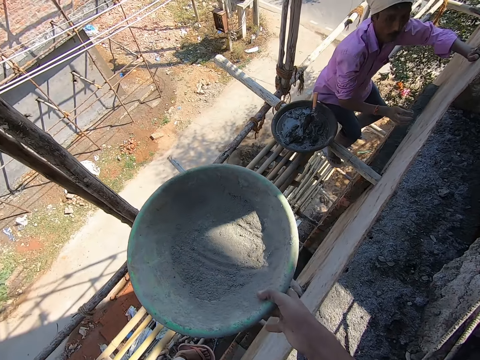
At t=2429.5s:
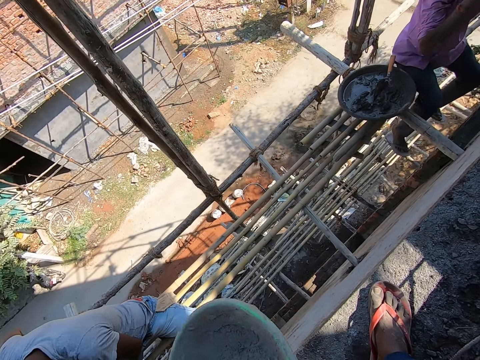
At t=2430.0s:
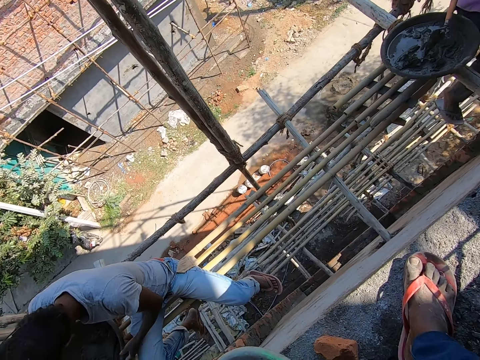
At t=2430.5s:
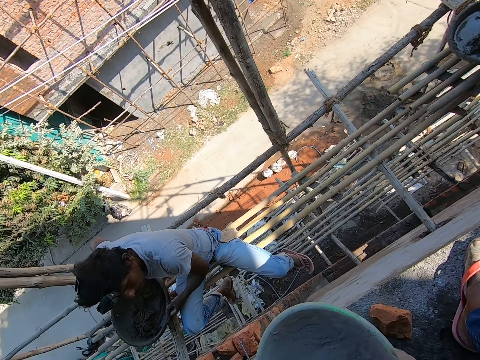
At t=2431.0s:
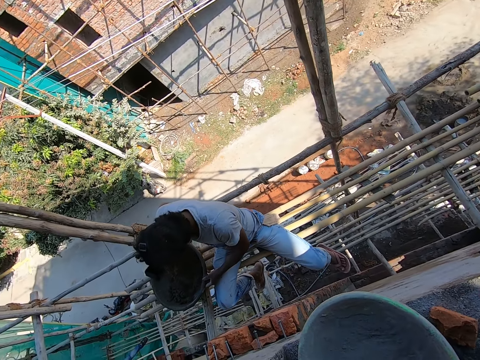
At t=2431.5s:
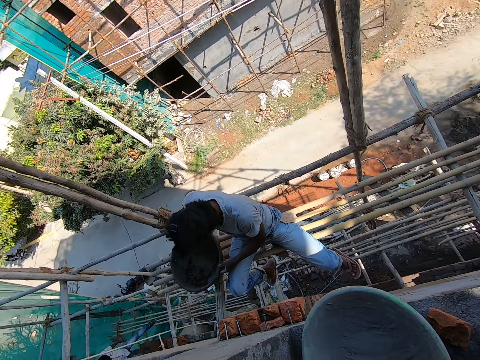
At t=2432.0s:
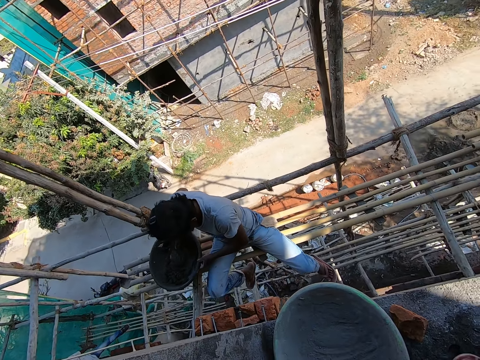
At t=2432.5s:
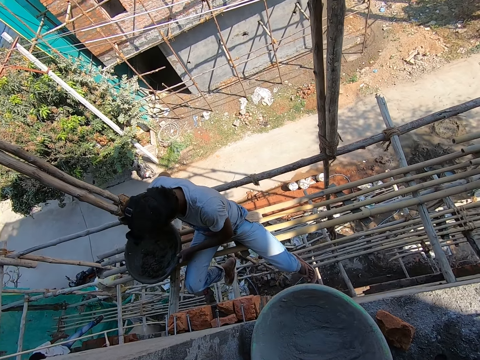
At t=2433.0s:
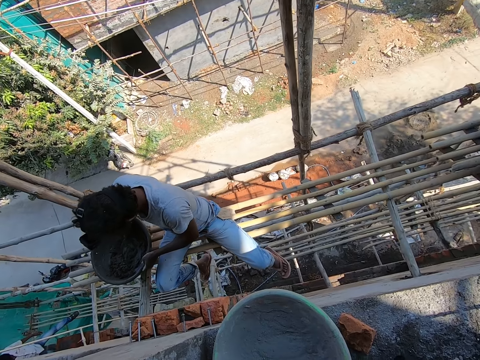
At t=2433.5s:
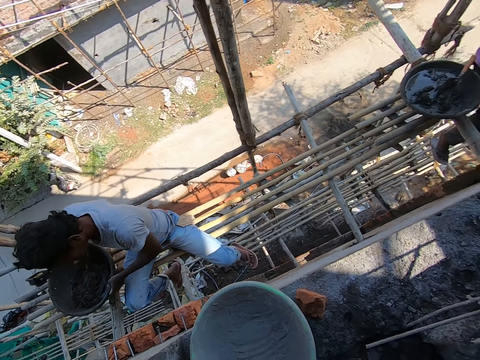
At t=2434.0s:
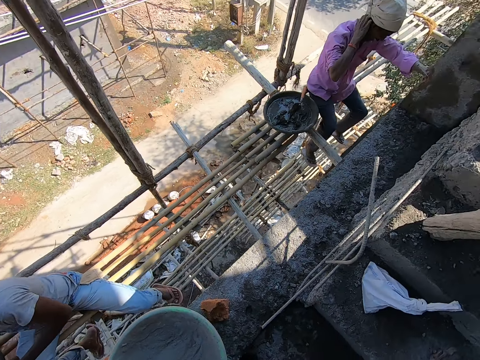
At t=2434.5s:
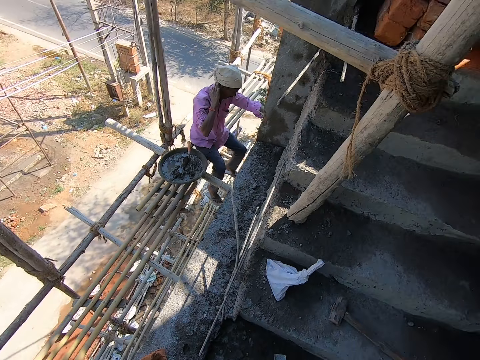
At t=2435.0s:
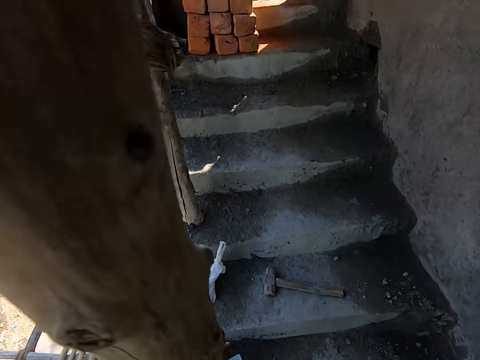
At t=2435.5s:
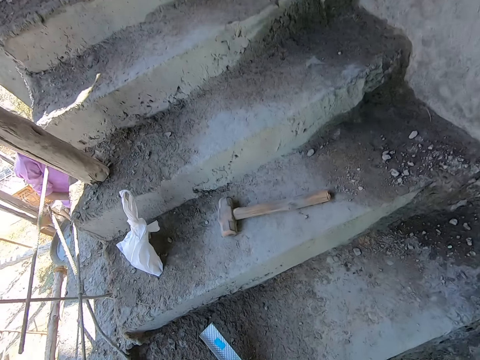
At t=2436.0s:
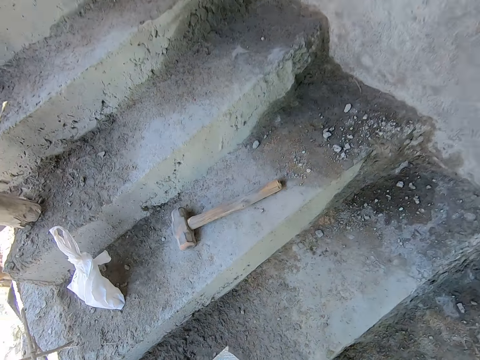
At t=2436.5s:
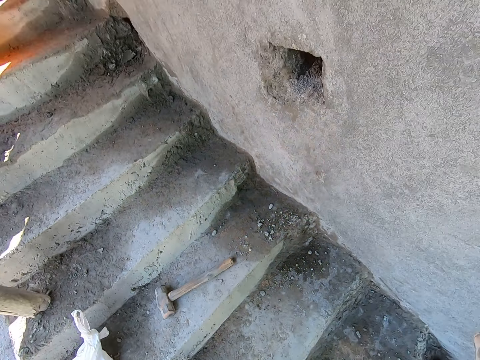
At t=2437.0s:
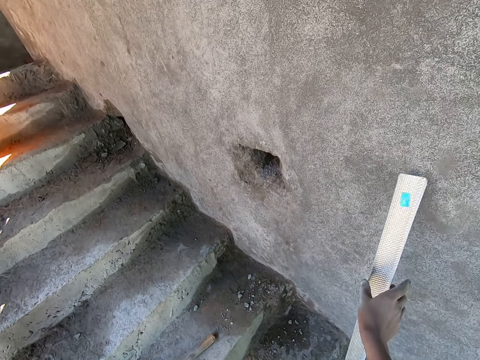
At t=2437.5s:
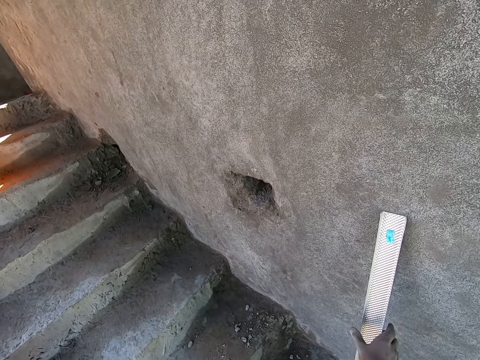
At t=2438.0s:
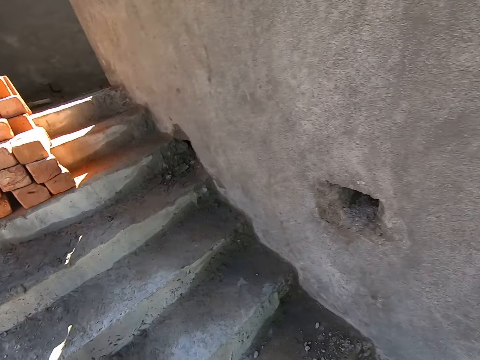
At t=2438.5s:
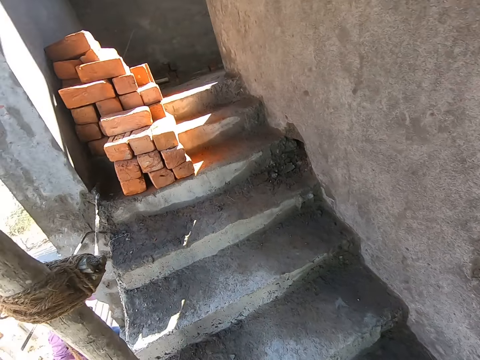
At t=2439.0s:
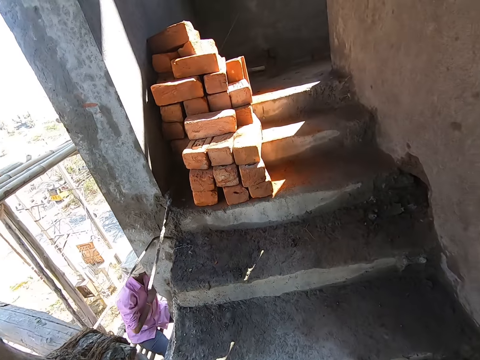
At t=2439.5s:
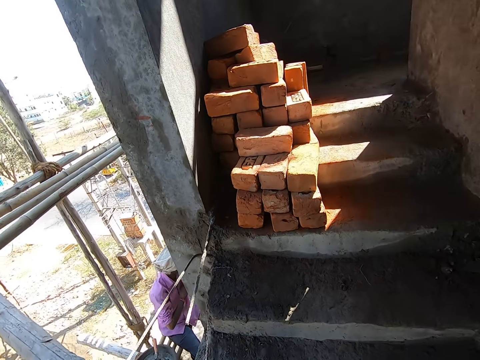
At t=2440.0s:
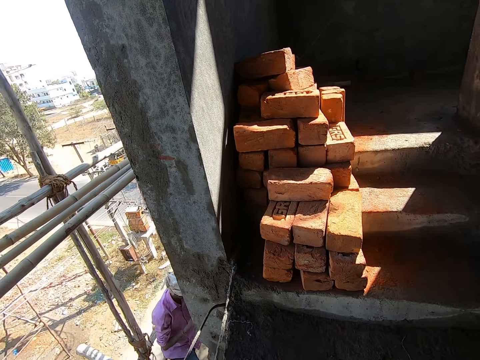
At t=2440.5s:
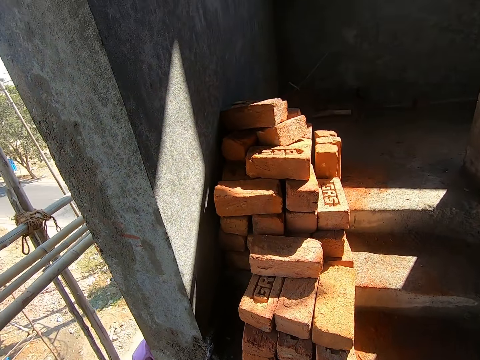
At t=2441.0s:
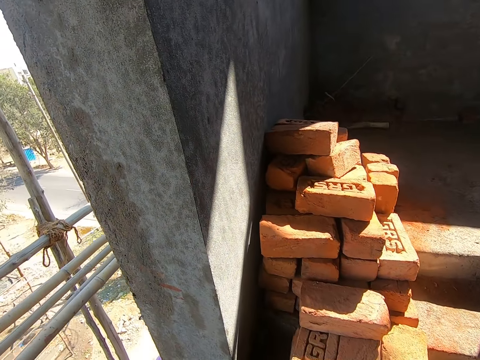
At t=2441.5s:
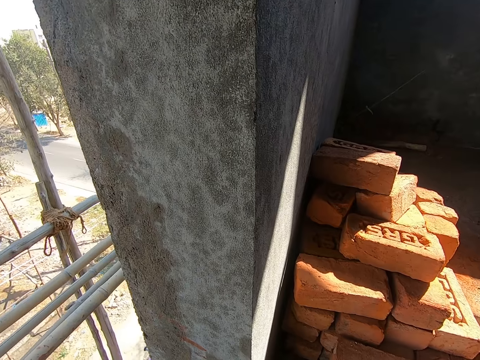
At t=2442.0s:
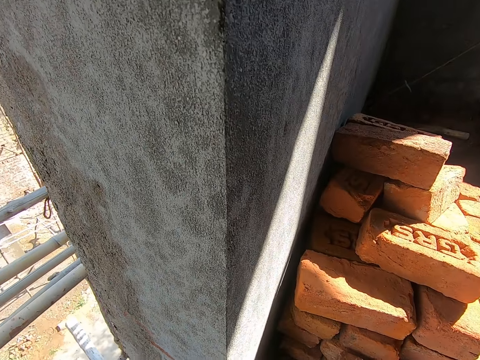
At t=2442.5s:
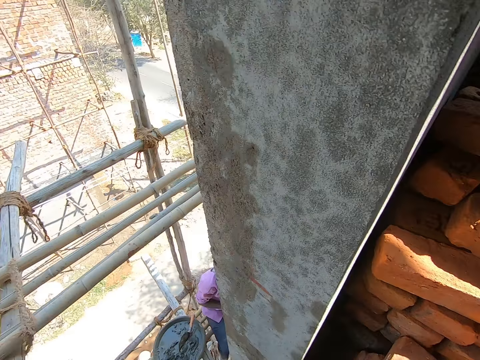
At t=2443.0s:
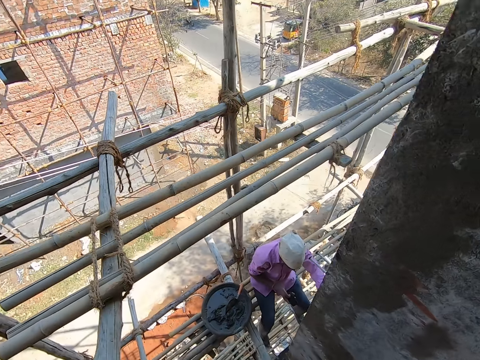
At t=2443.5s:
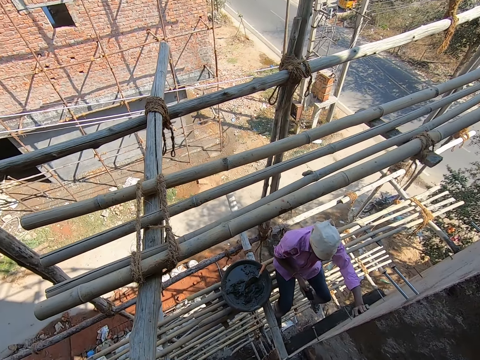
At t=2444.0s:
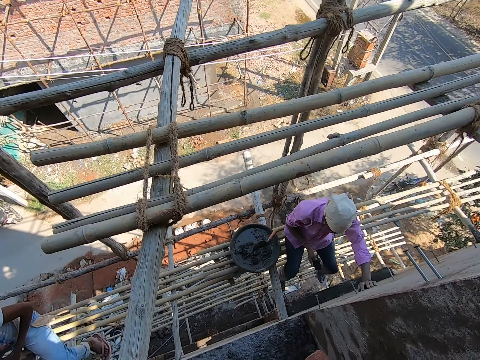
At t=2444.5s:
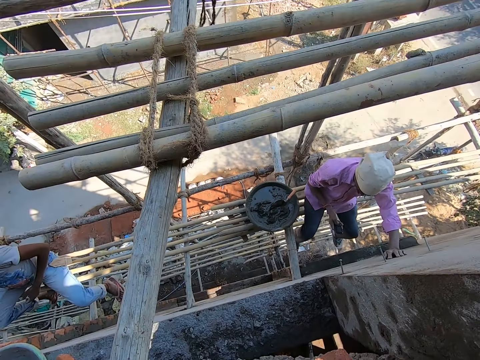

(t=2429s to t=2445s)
The camera wearer collects the pan or bowl from a man with his right hand. He shakes the bowl. He drops the pan in his right hand on the floor. Another man mixes the cement in the pan with the trowel in his right hand. The camera wearer picks a spirit level from the staircase in his right hand. He places the spirit level in his right hand on the wall of the building. He walks up the stairs in the building. The first man operates a phone in his right hand.

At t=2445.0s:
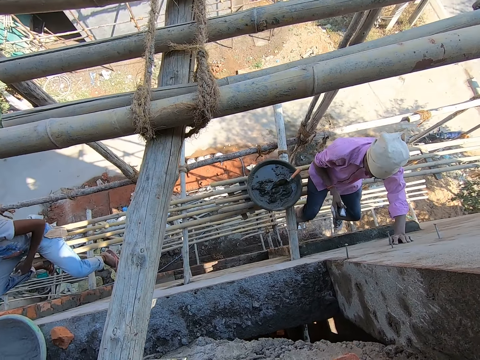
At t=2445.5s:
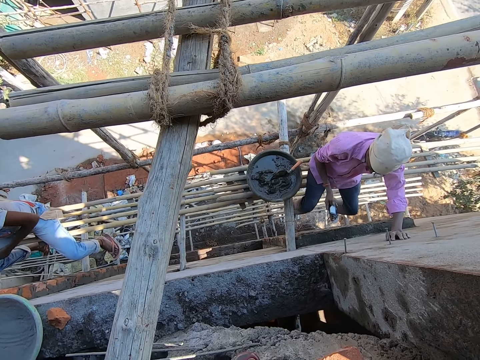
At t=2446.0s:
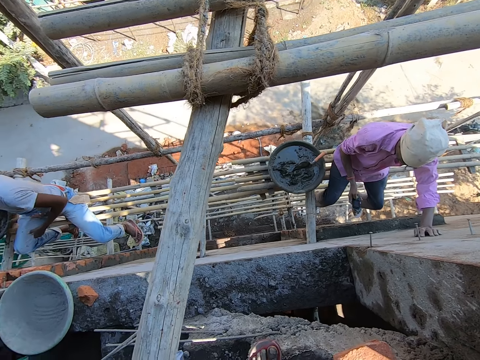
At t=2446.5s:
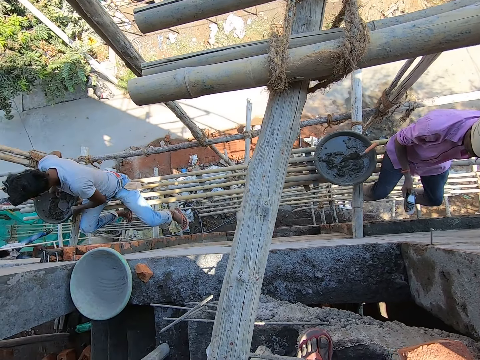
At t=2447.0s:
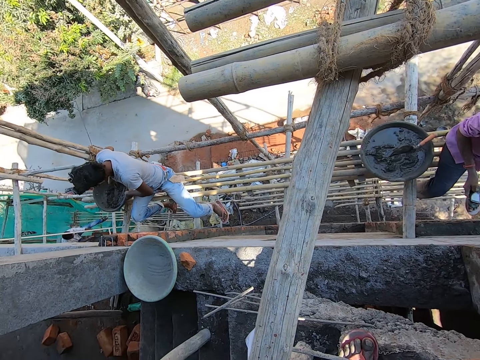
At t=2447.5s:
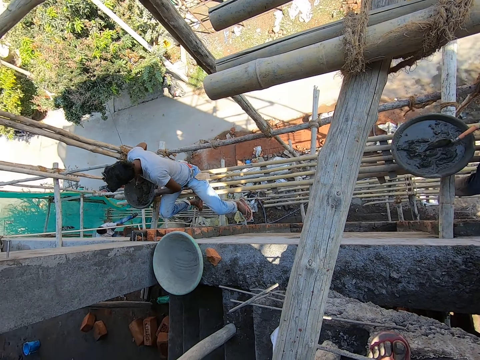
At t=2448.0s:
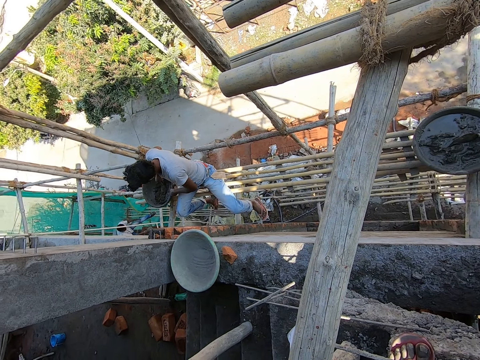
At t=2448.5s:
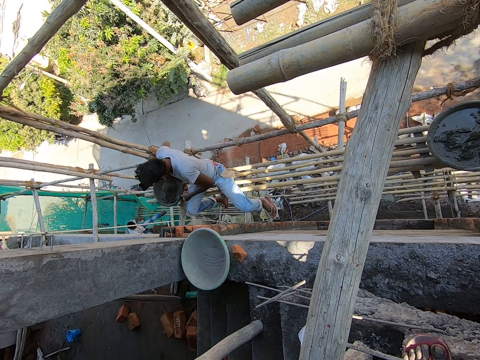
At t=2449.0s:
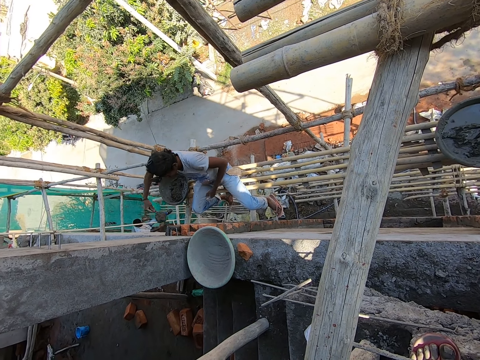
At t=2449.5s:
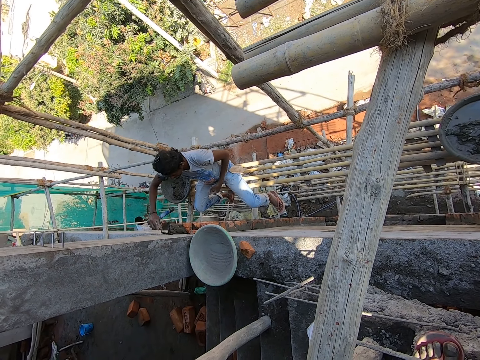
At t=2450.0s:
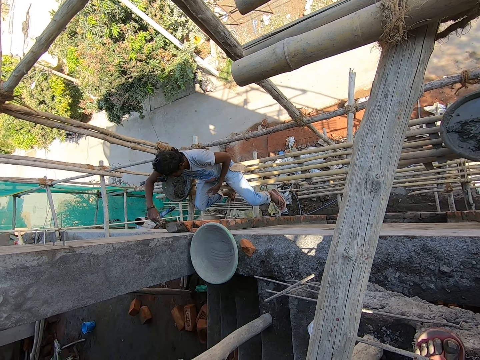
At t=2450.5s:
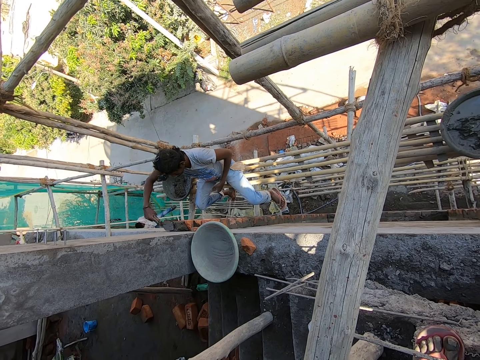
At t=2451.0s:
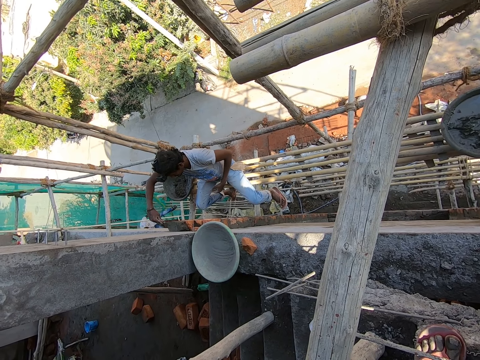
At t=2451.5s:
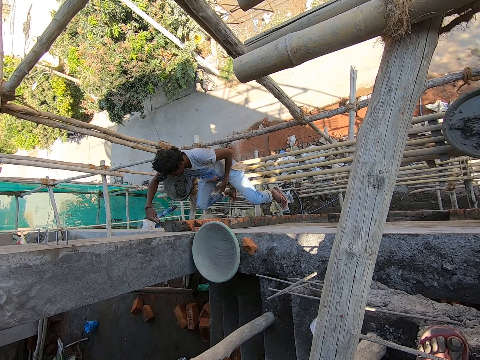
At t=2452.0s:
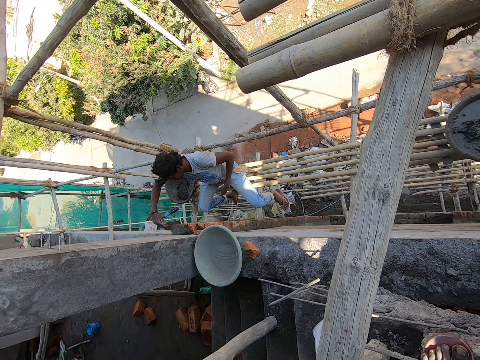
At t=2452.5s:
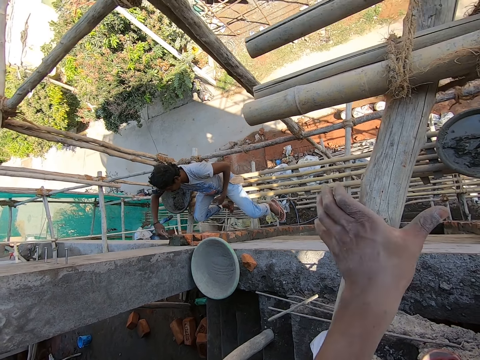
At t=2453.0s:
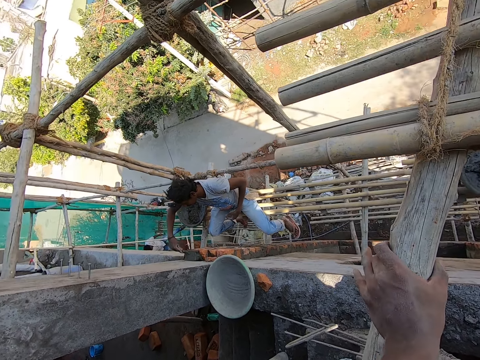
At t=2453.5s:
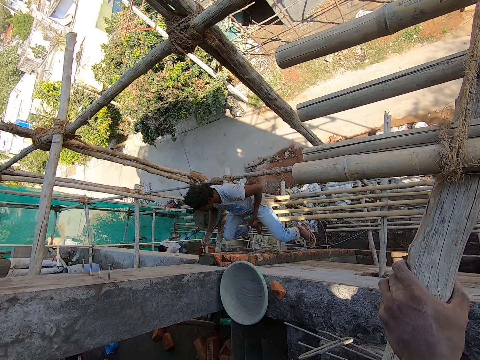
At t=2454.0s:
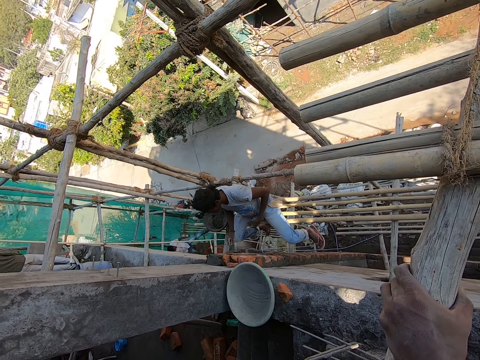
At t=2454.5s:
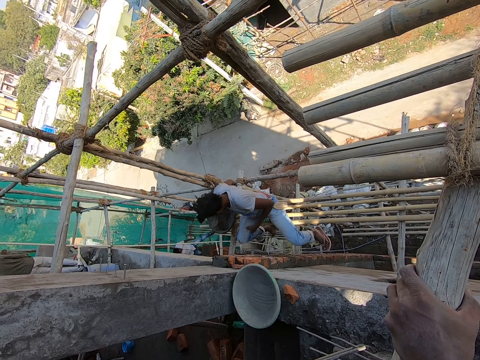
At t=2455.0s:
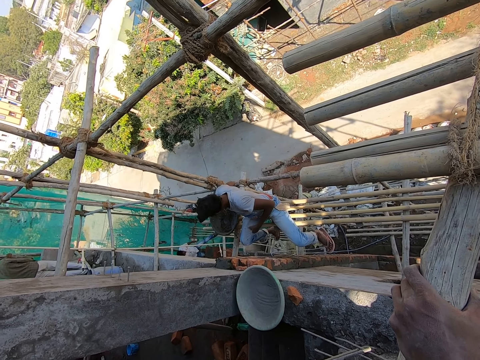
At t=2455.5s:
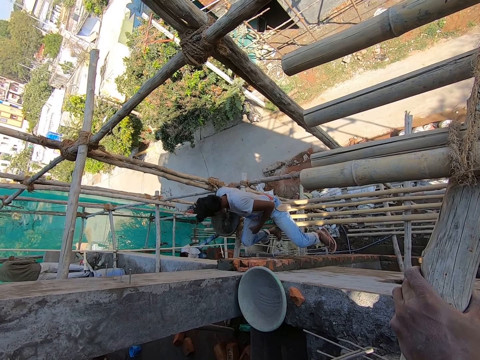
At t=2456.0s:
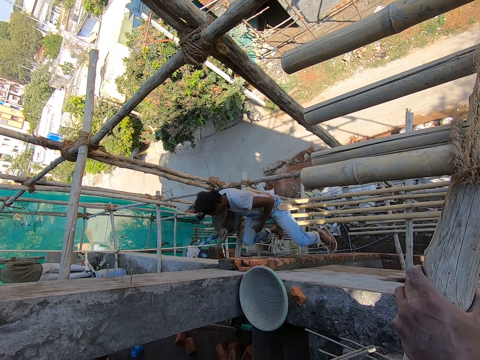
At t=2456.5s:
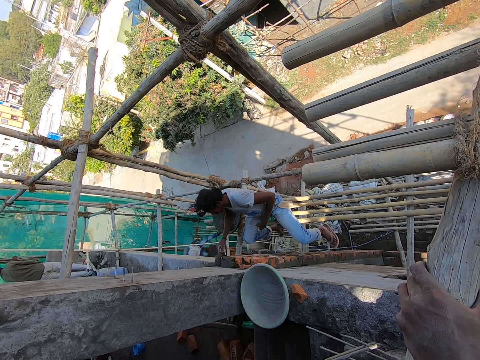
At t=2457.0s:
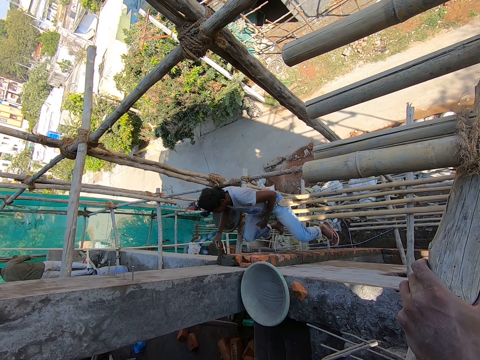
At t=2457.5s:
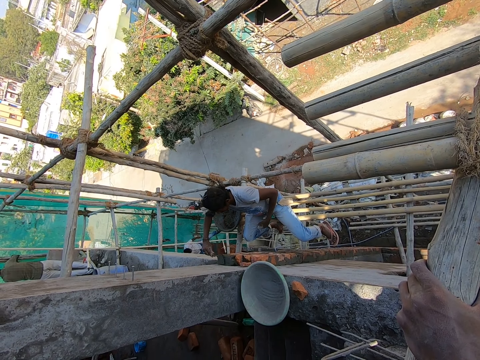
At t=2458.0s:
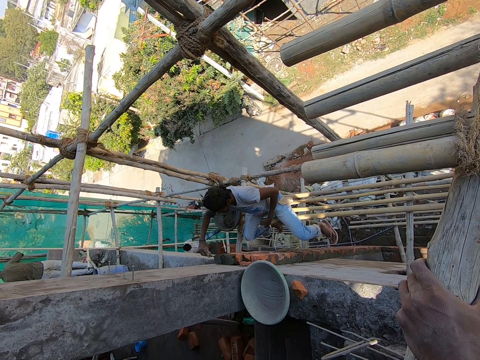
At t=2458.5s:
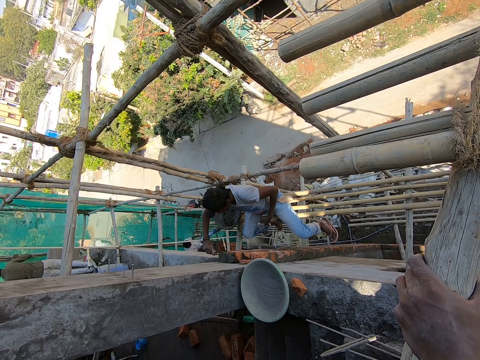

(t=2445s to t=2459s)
The man mixes mortar in the head pan with the trowel in his right hand. He puts the mortar on a brick with the trowel in his right hand. He dresses the mortar on the brick with the trowel in his right hand. The camera wearer places his left hand on the scaffold. The man scoops mortar from the head pan with the trowel in his right hand. He puts the mortar on the brick with the trowel in his right hand. He dresses the mortar on the brick with the trowel in his right hand.
